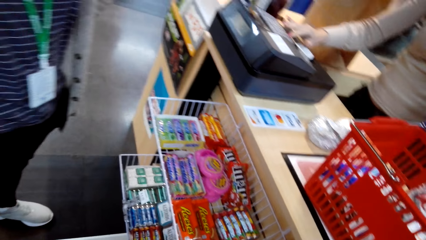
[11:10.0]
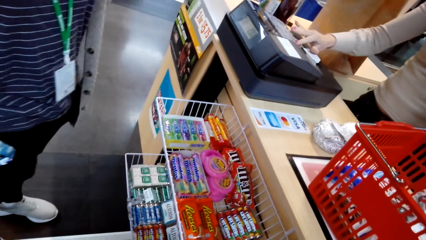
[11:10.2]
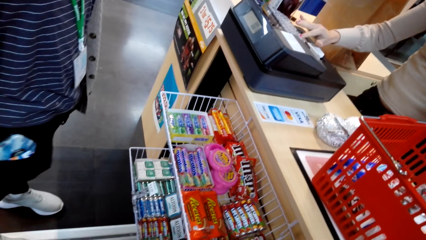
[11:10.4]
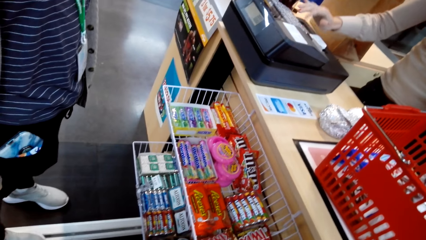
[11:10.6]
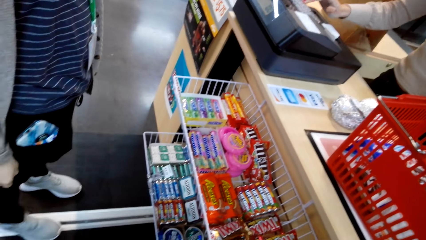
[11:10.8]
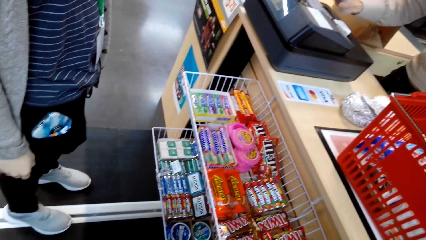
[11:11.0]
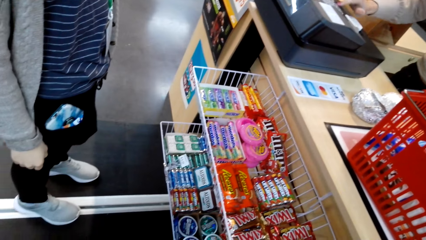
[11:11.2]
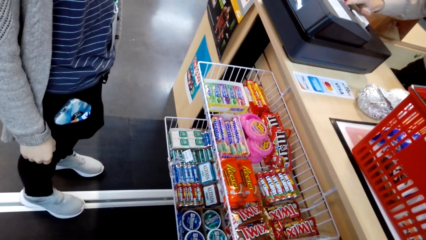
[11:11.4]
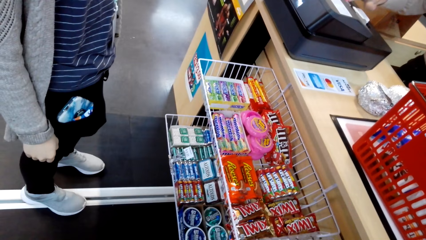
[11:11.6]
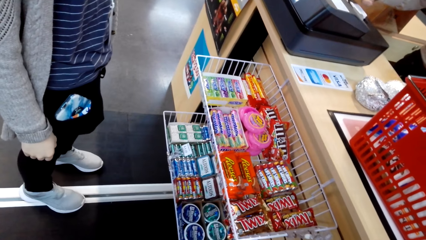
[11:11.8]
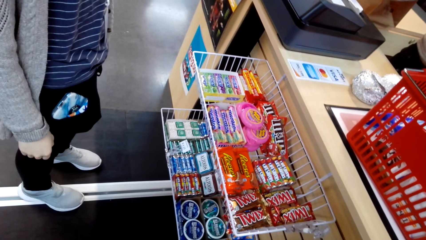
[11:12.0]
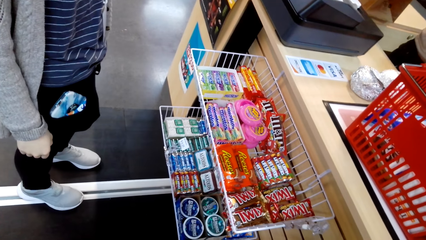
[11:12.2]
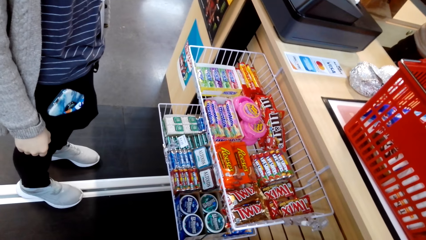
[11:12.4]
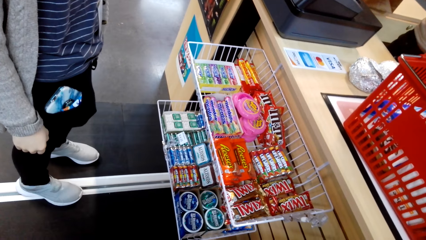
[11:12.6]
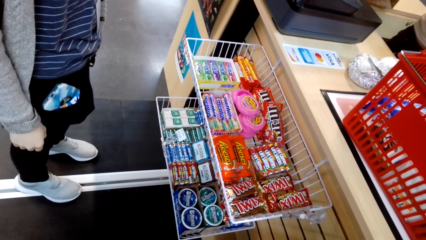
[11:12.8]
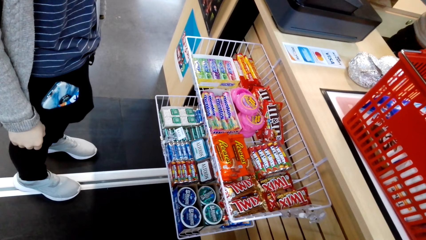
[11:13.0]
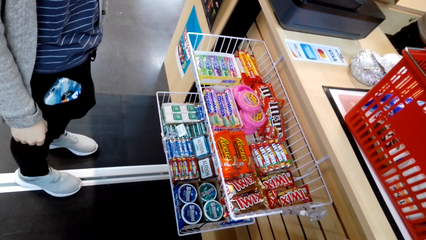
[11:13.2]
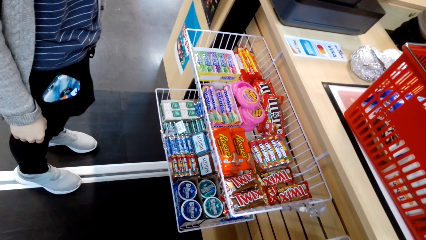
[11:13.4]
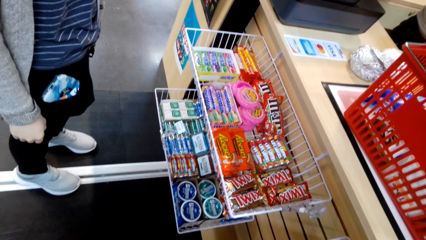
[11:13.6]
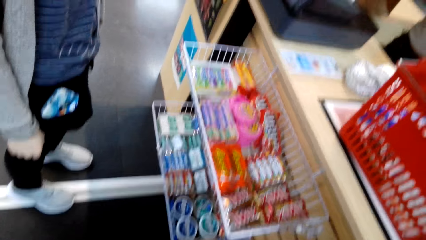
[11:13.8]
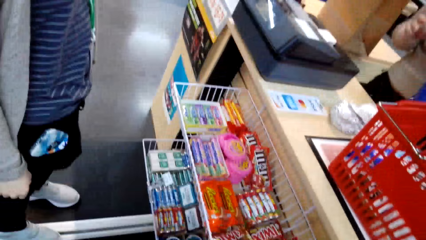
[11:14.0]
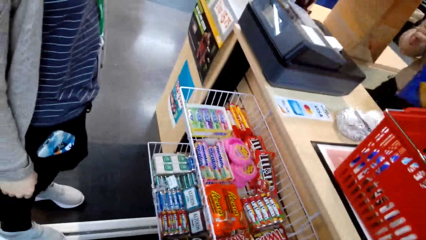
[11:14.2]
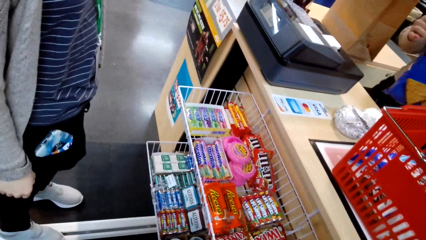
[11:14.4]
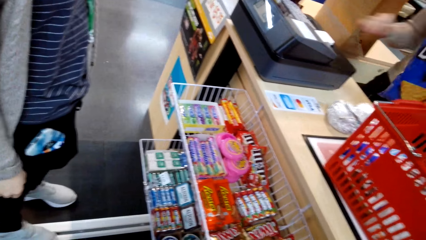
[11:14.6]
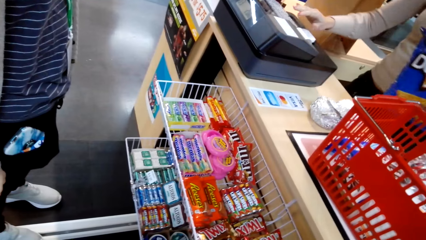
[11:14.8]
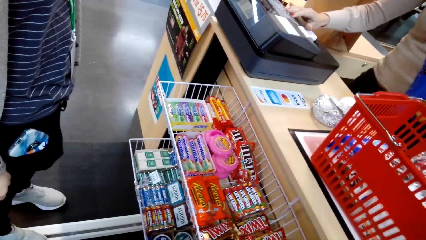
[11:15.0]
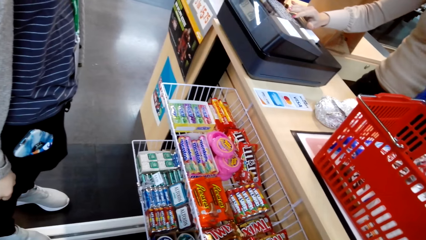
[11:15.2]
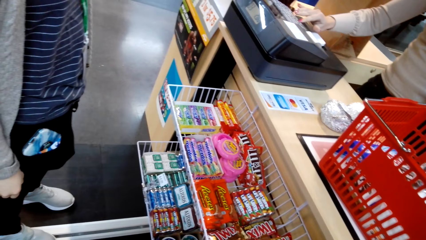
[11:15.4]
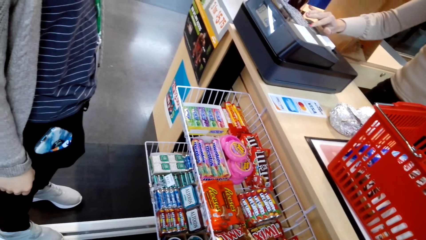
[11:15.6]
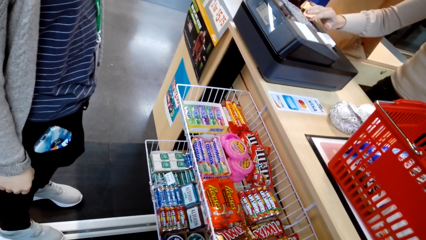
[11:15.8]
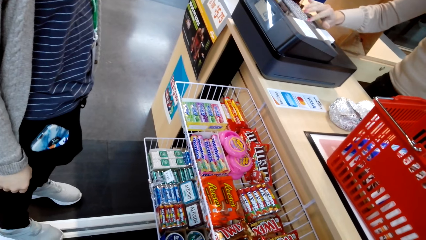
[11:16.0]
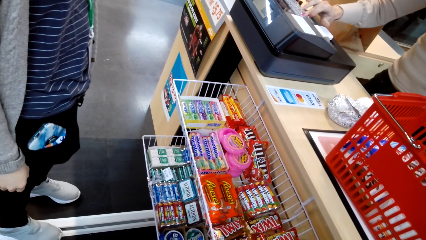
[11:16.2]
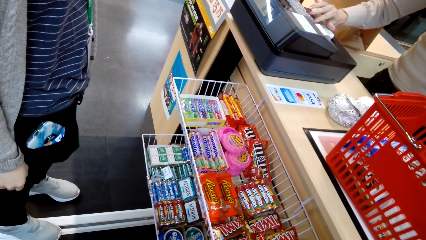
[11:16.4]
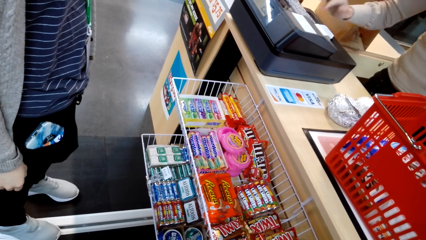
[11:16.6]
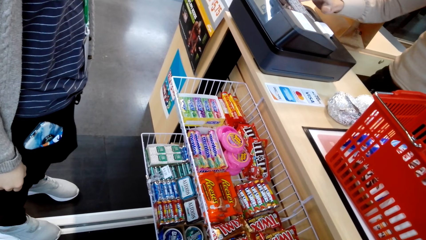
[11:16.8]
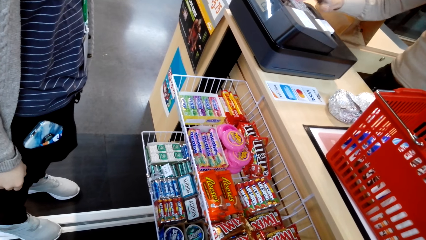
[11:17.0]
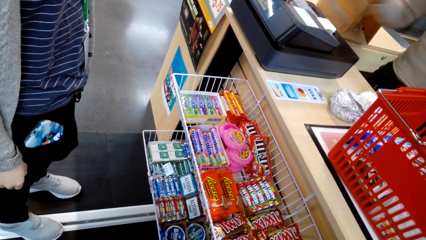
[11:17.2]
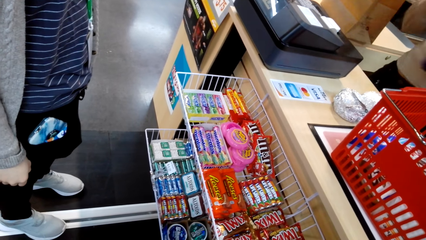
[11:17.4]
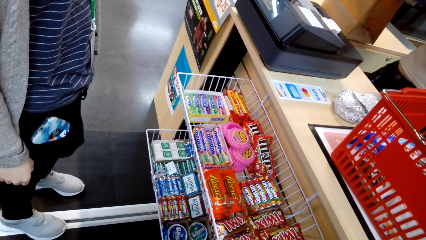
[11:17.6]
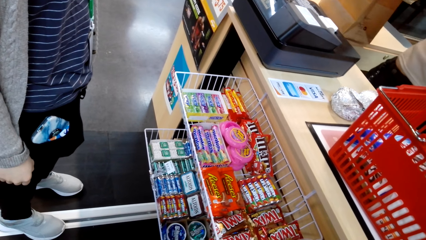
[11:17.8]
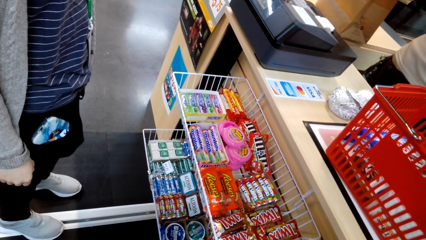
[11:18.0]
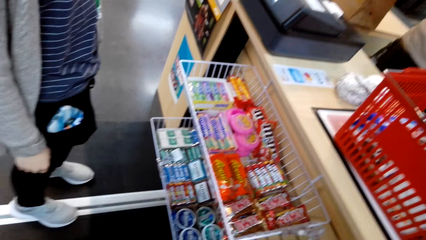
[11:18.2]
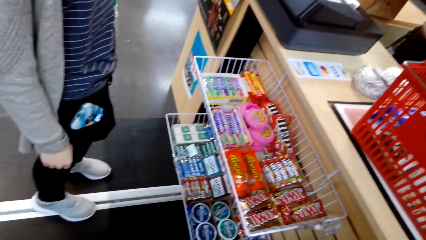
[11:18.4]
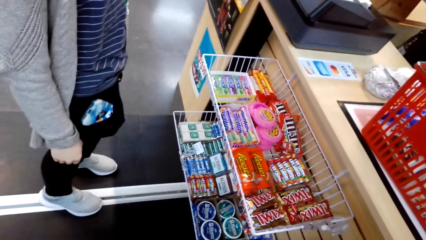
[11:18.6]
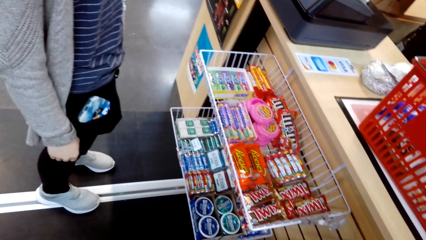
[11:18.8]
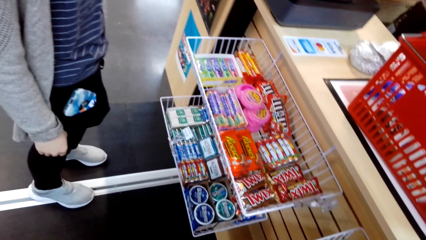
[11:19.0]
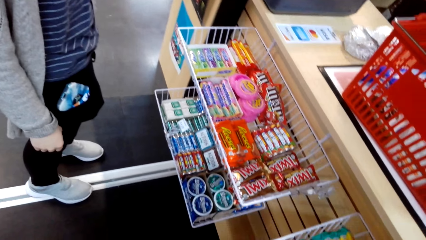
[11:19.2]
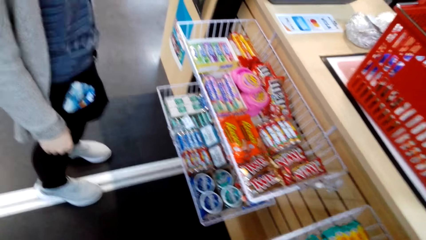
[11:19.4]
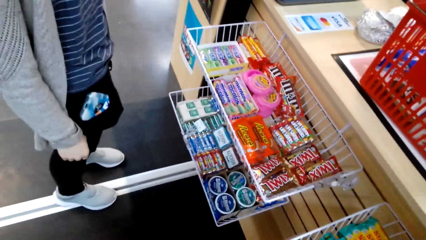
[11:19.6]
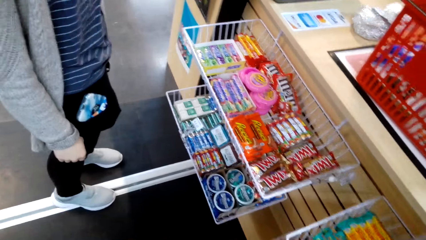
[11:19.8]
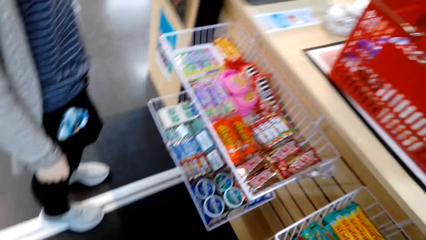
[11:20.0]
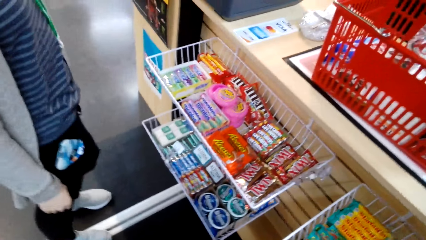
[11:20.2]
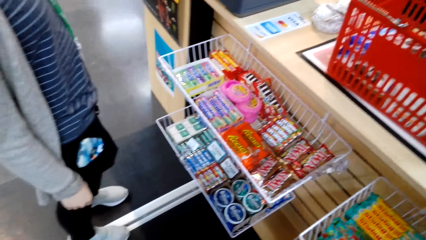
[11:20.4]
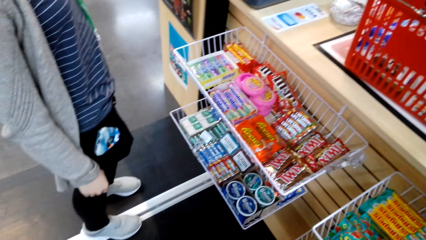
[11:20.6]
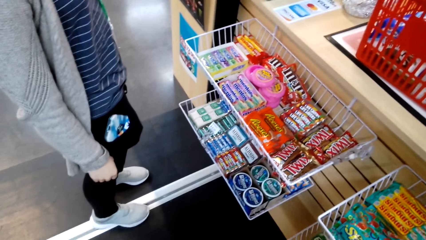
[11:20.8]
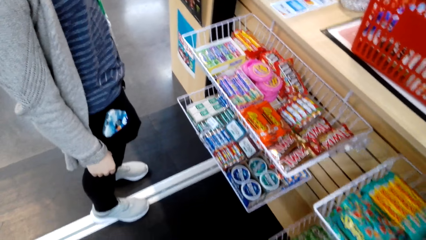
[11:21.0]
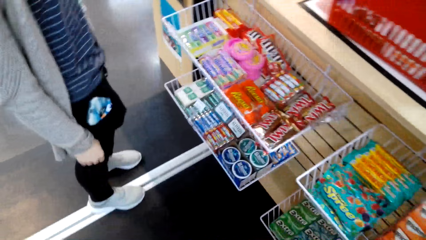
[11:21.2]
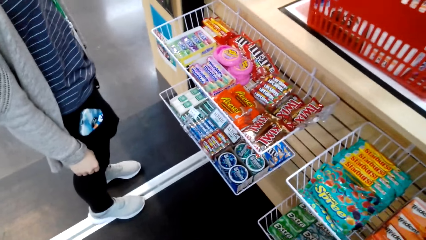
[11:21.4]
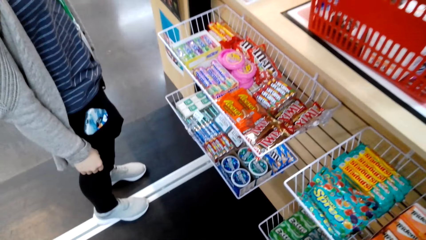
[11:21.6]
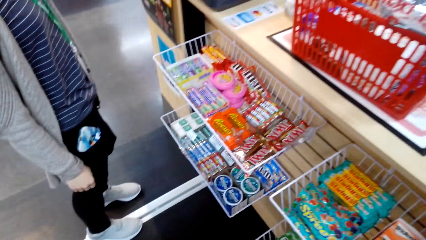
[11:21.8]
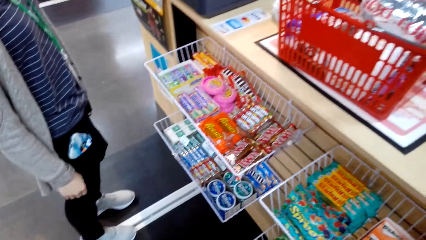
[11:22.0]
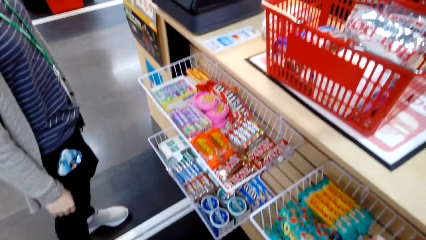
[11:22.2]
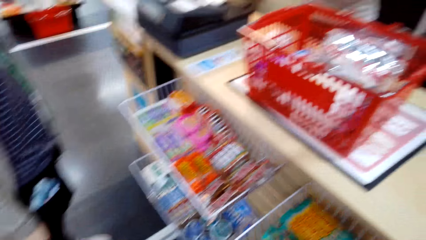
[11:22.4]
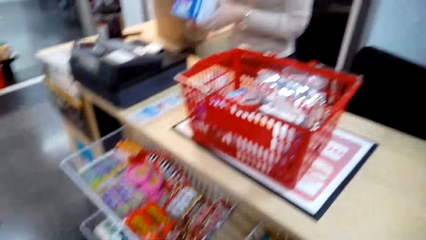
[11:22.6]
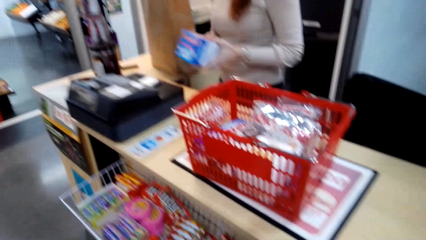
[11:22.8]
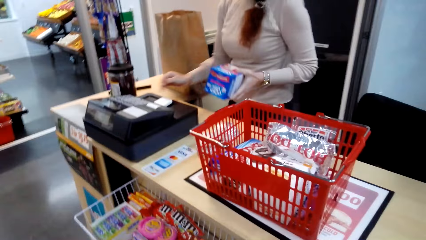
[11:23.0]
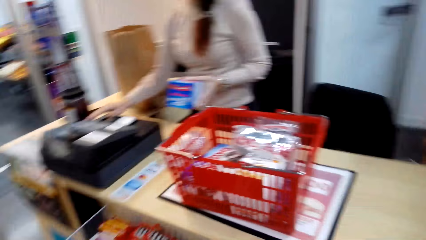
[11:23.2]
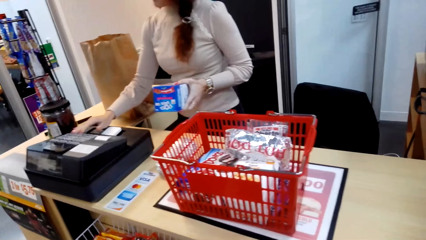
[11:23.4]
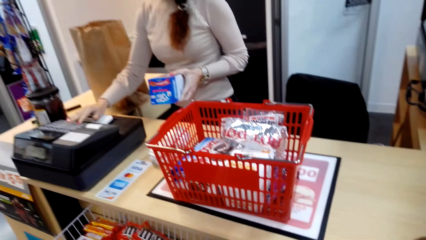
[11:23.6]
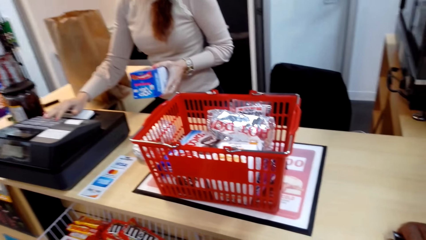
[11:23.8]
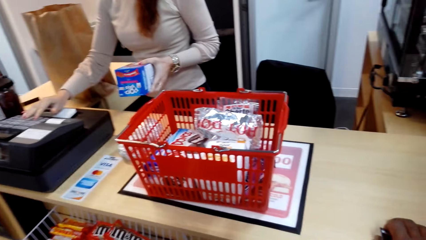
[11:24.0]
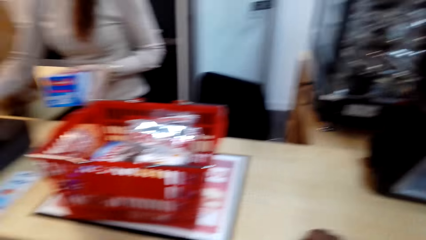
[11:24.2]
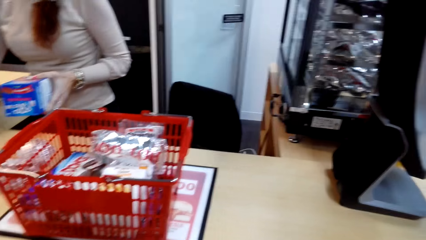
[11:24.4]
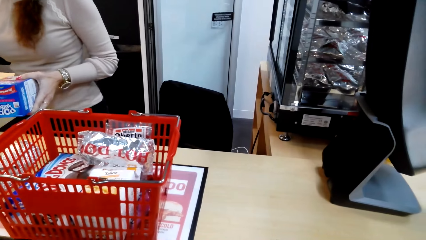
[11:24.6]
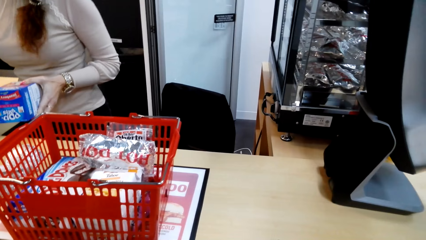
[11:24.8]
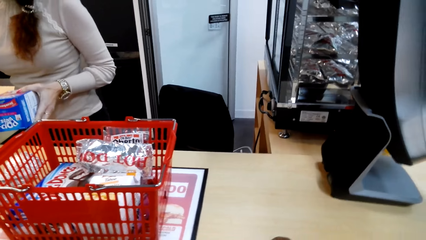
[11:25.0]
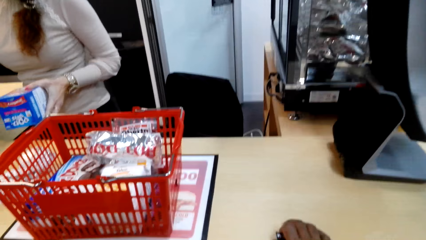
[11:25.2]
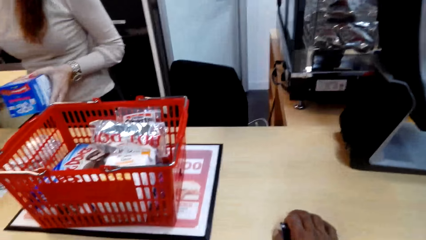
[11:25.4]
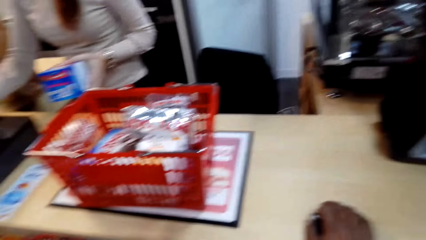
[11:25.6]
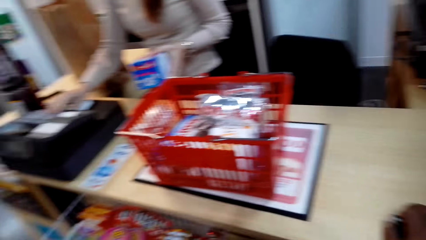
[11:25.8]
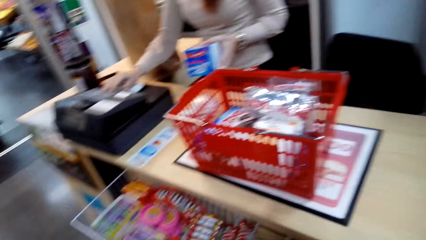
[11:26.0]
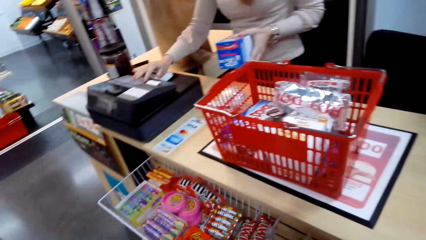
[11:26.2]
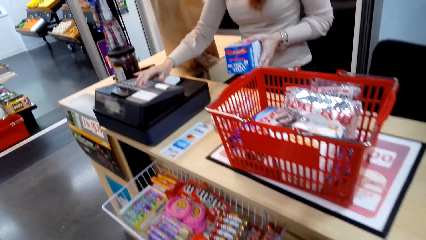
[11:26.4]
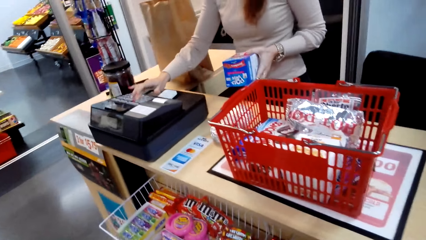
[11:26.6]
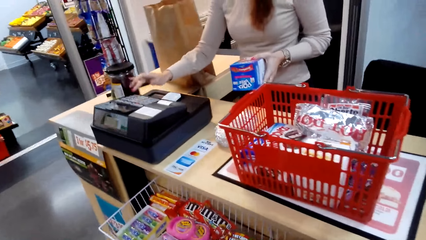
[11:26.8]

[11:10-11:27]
A woman tills with the till machine. The woman calculates the price. The woman pulls her hand off the till machine. The woman tills with the till machine. The woman pulls her hand off the till machine. The woman puts something in the bag. The camera wearer looks around. The woman tills with the till machine and holds a pon.
